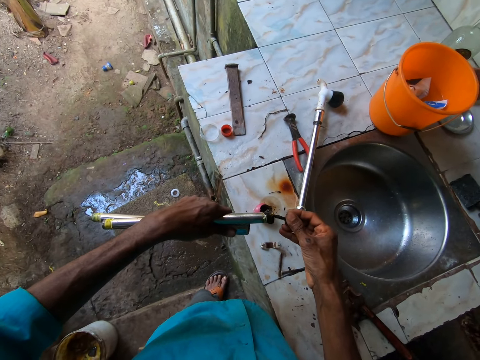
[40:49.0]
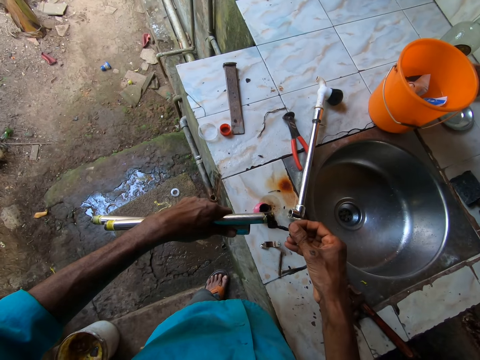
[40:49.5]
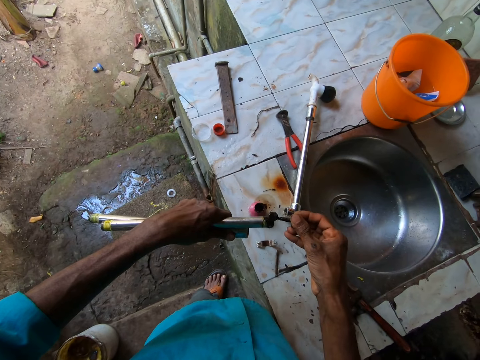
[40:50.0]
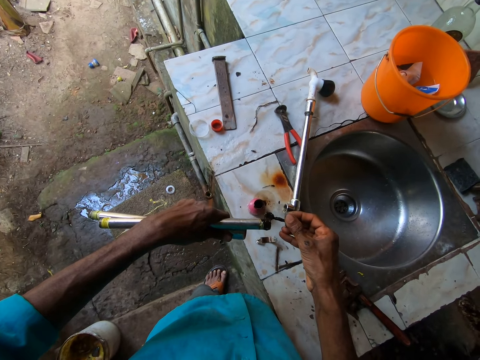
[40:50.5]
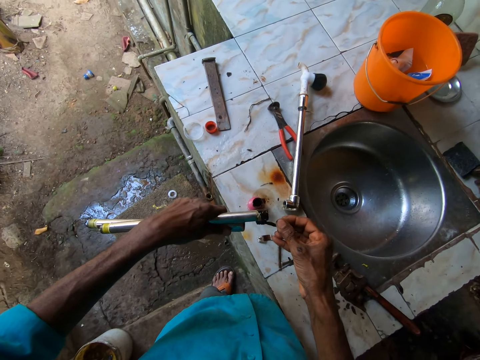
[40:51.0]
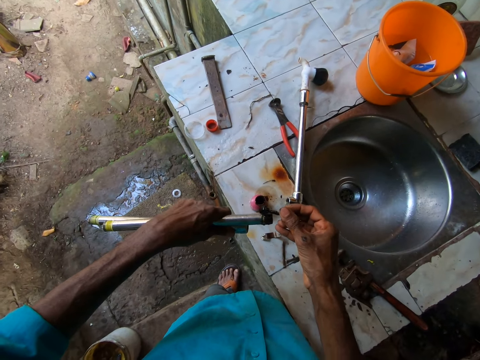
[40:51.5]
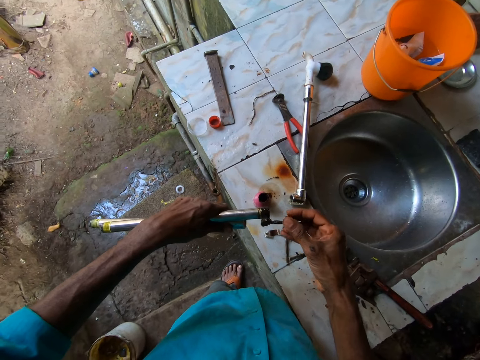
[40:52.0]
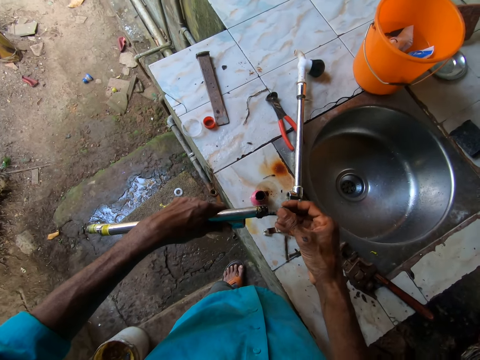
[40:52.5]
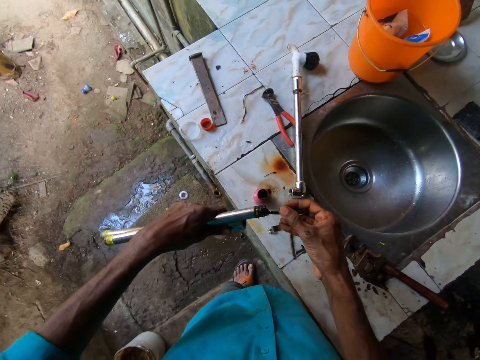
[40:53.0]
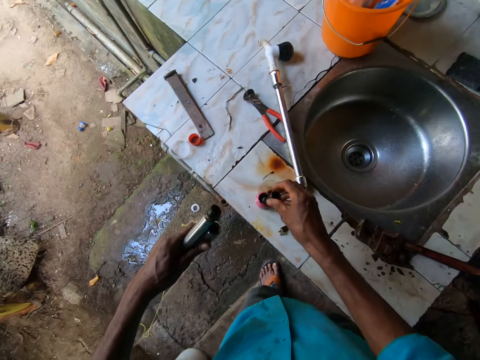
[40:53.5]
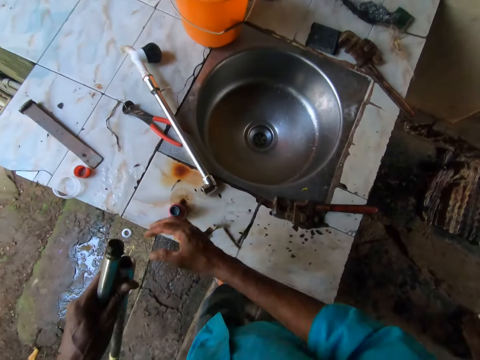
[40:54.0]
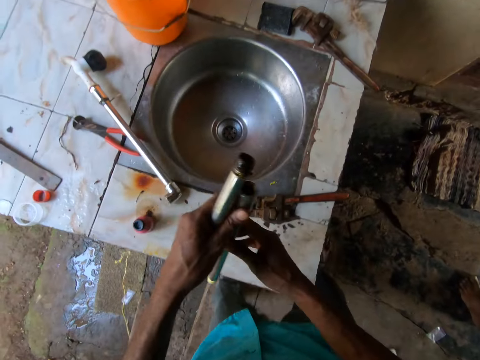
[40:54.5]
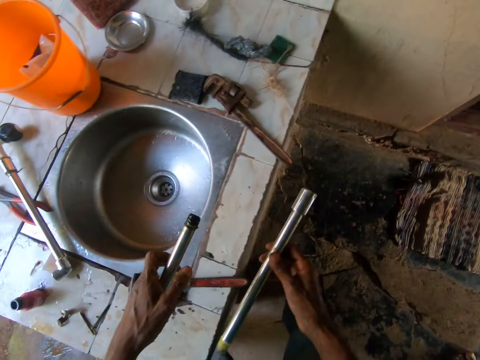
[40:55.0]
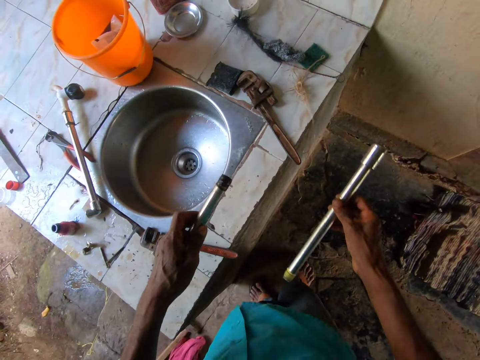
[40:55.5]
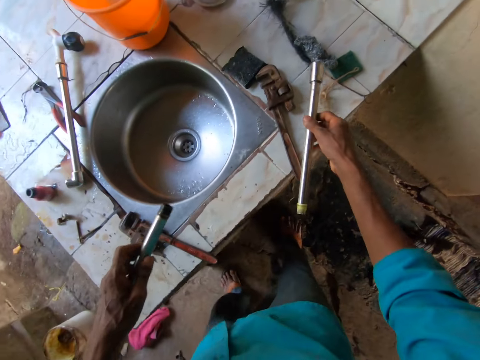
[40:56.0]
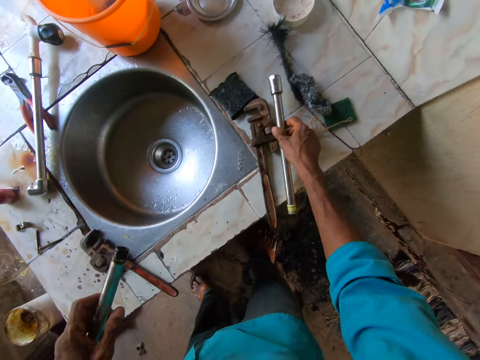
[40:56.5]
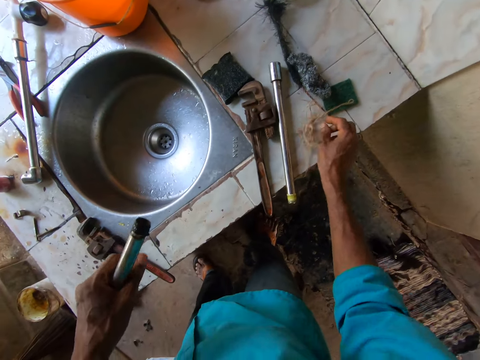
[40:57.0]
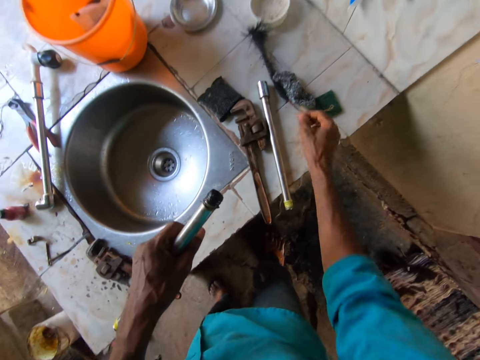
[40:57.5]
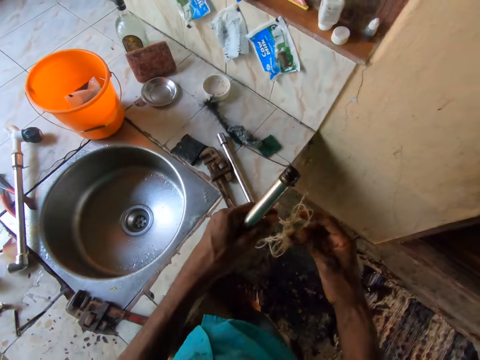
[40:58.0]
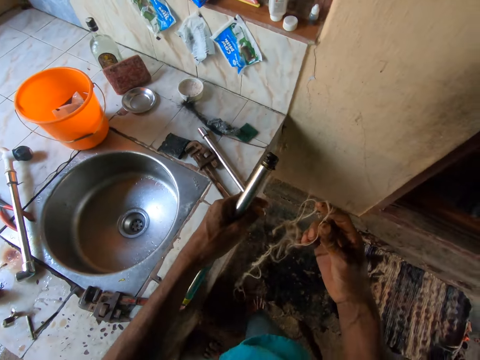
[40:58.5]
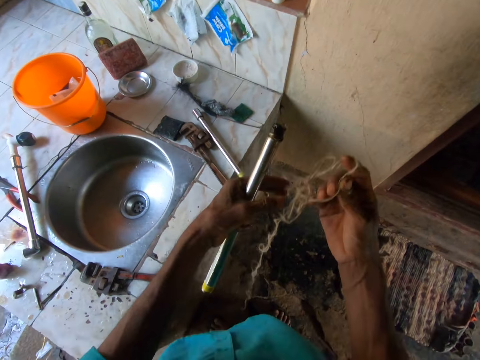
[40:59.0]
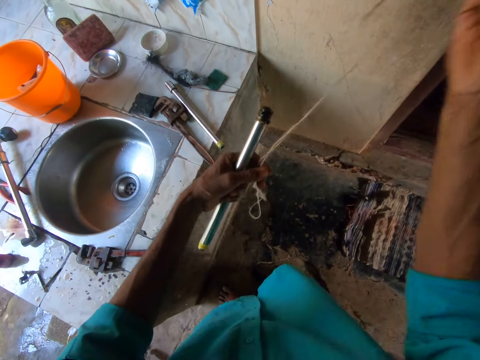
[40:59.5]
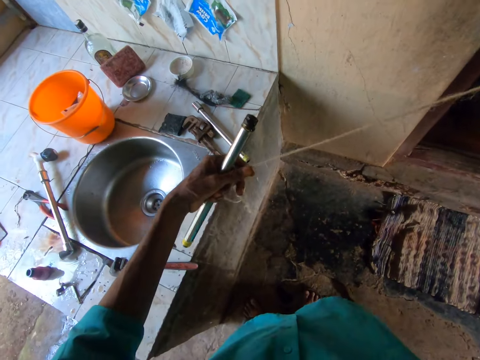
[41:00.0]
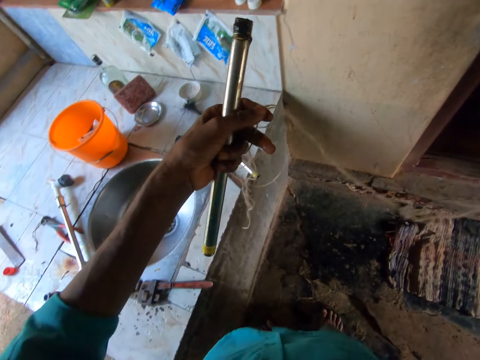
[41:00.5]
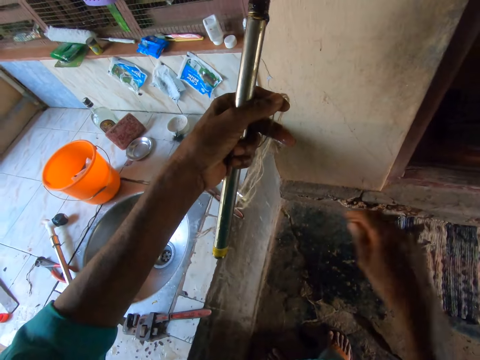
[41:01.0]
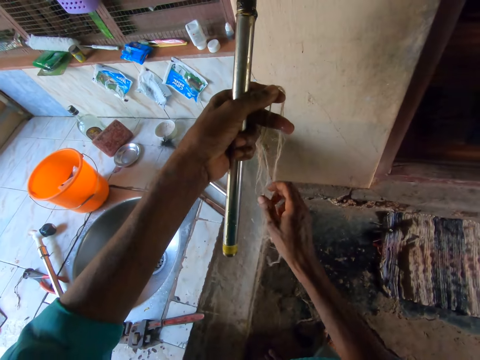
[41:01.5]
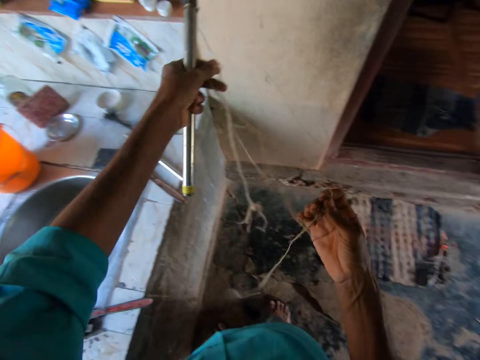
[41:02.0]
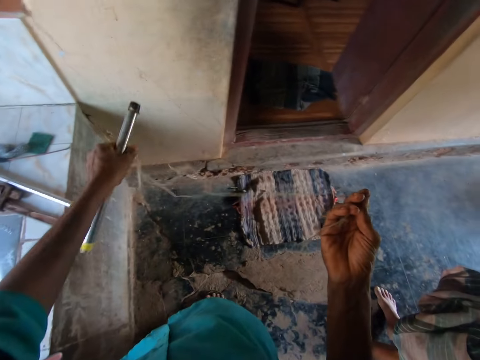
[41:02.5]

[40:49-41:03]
The camera wearer drops the sealant brush in the sealant can with his right hand. He dips the brush in the bottle. He passes the pipe from his left hand to his right hand. He drops the pipe on the counter top with his right hand. He picks up a thread or rope from the counter top with his right hand. He untangles the thread with both hands.

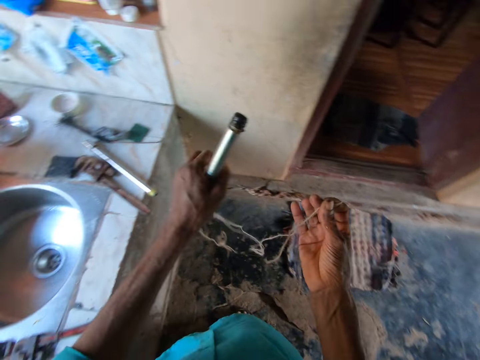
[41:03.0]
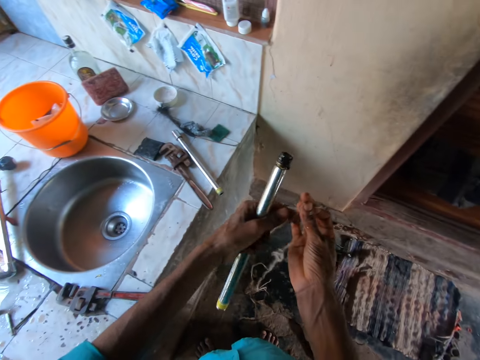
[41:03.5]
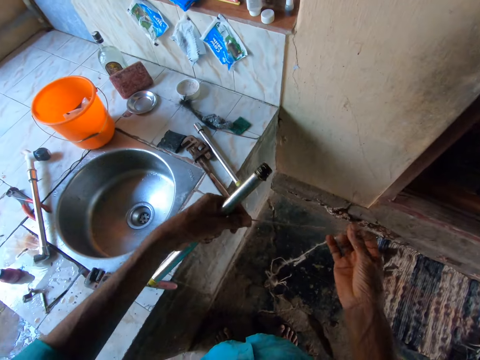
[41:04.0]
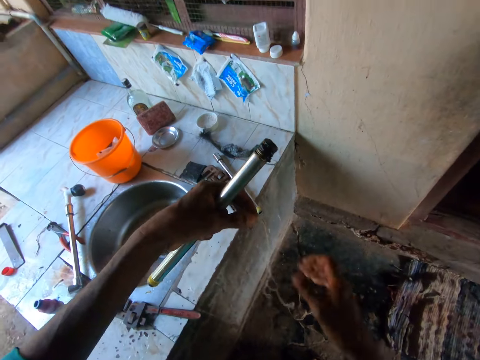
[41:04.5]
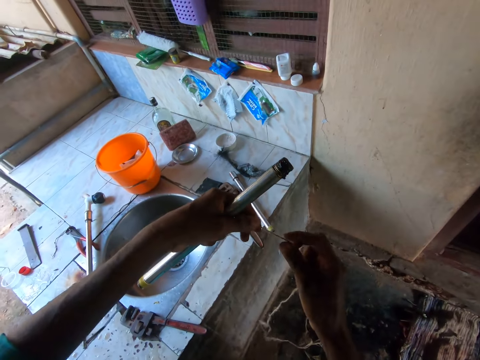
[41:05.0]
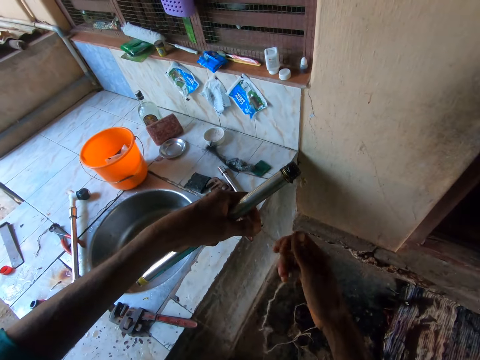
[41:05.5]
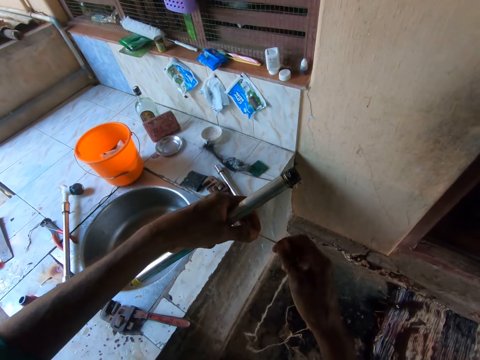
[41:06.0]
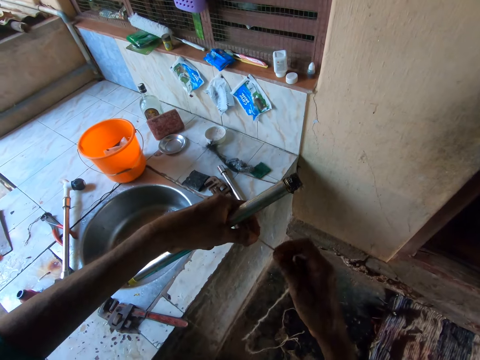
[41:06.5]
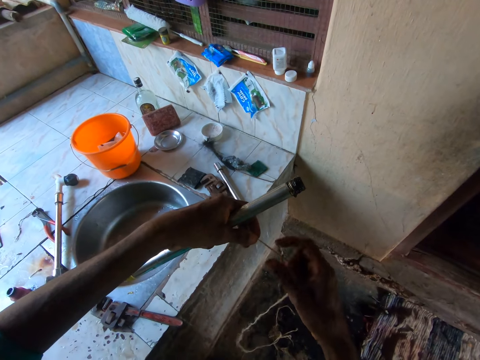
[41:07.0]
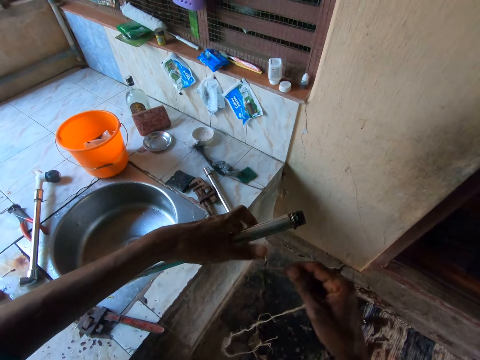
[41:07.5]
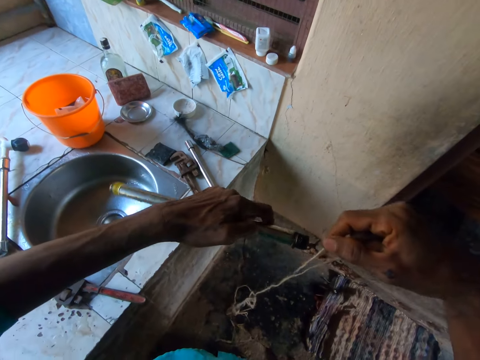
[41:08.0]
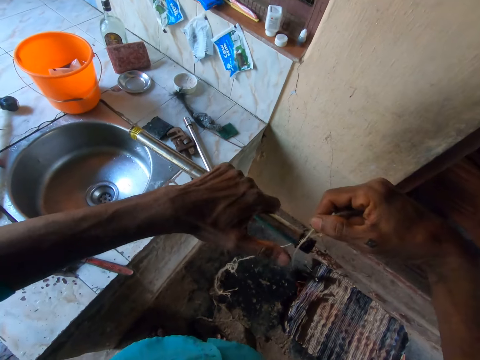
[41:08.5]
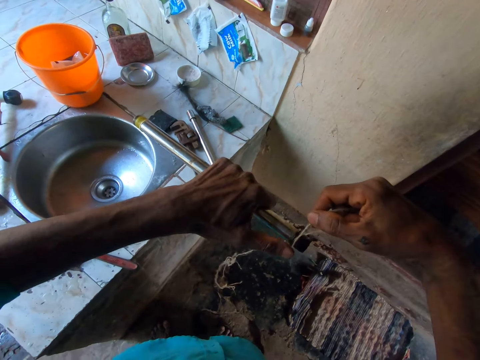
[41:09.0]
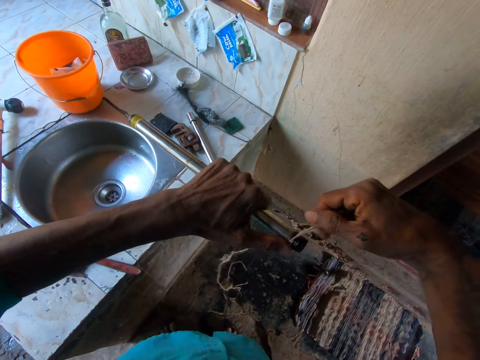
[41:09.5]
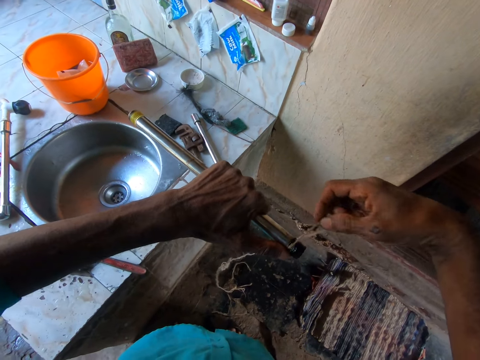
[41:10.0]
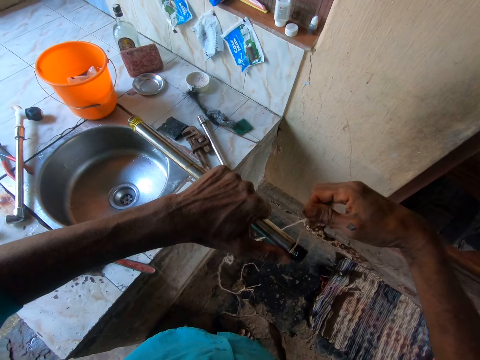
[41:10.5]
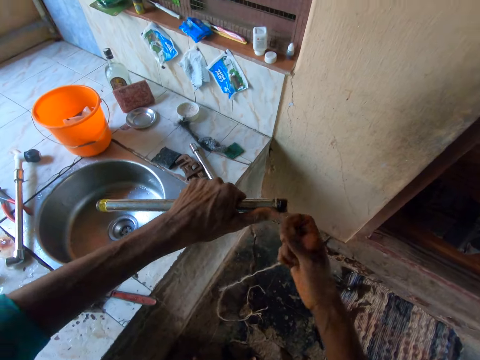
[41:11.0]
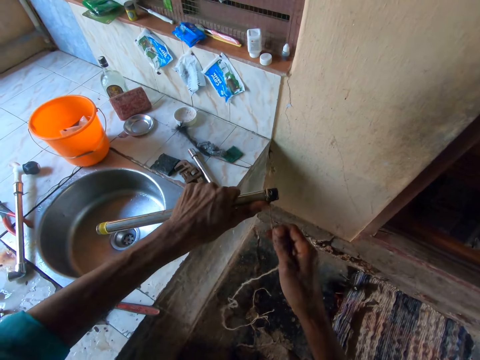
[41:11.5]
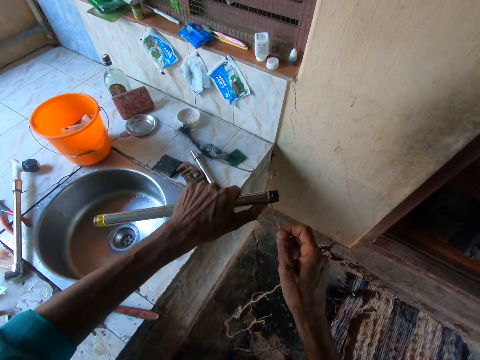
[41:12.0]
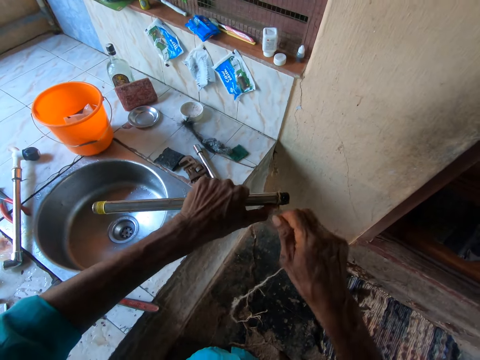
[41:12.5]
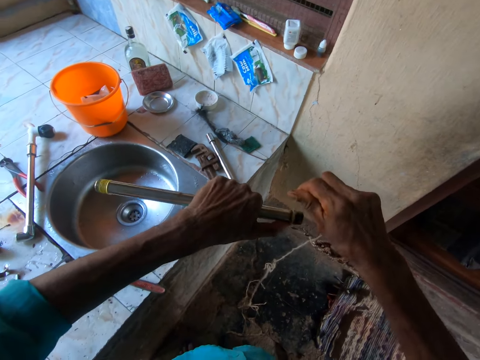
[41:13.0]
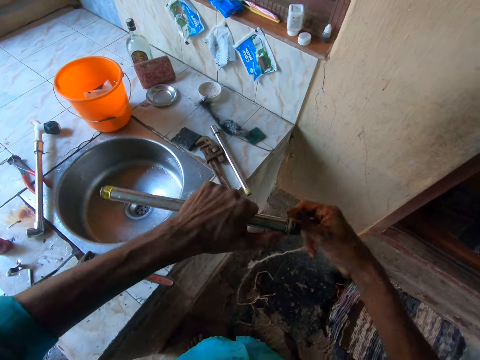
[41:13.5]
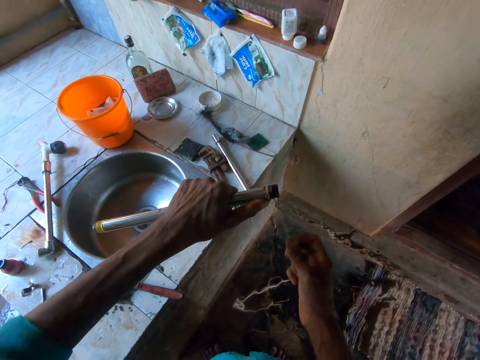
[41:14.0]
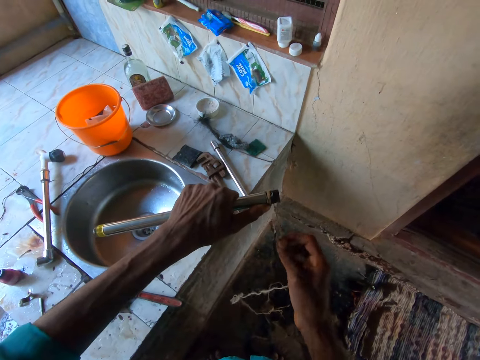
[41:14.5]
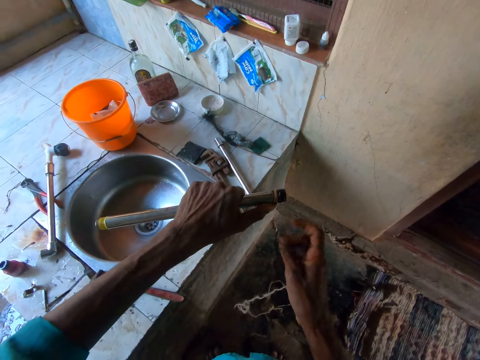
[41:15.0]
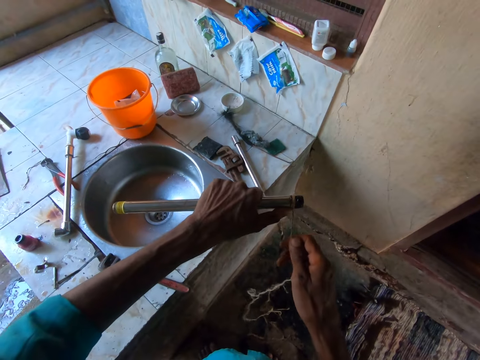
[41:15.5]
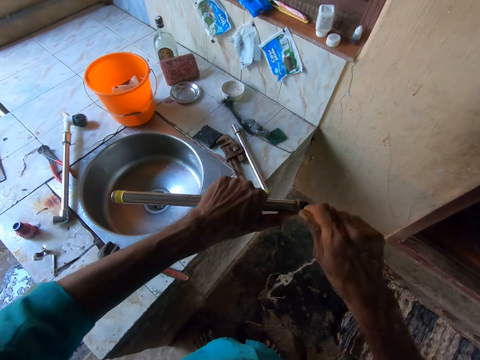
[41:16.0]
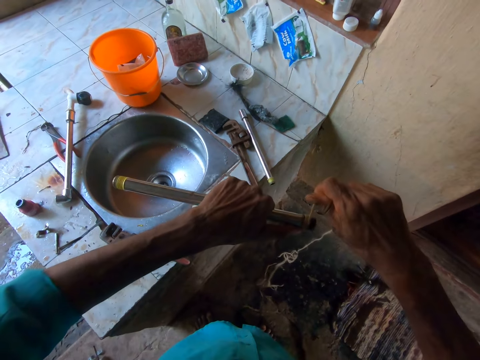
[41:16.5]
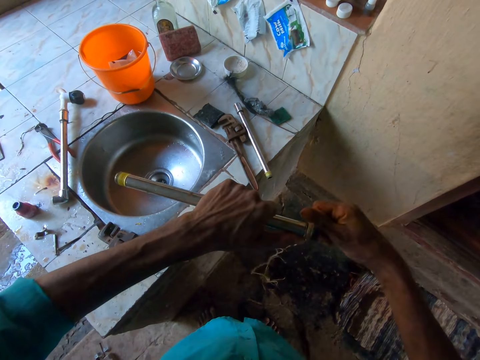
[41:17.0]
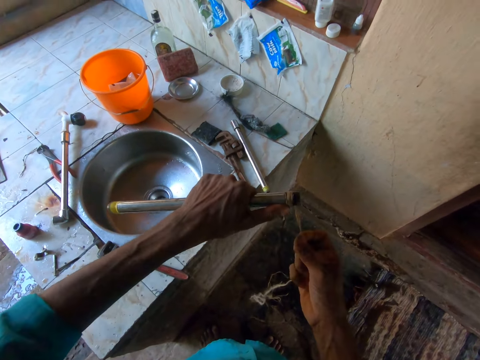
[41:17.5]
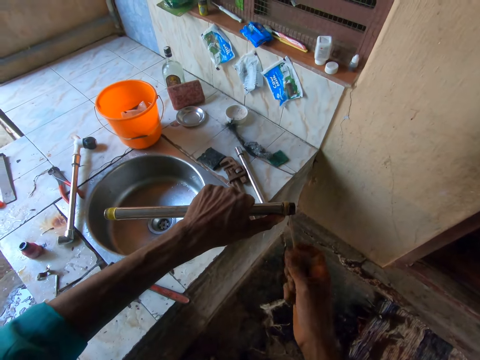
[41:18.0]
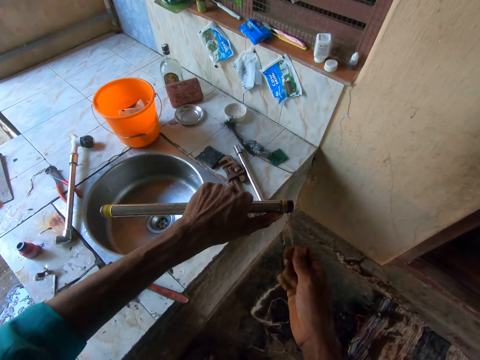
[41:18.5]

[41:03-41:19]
The camera wearer coils the rope. They wrap the thread on the pipe with both hands. They tie the metal pipe with the rope.
